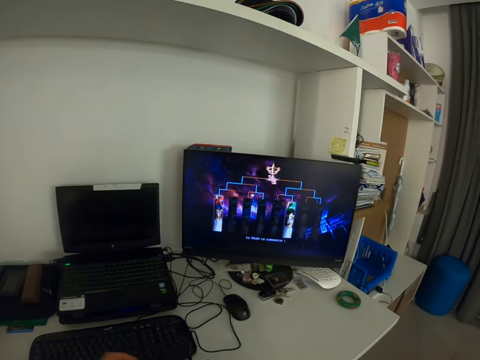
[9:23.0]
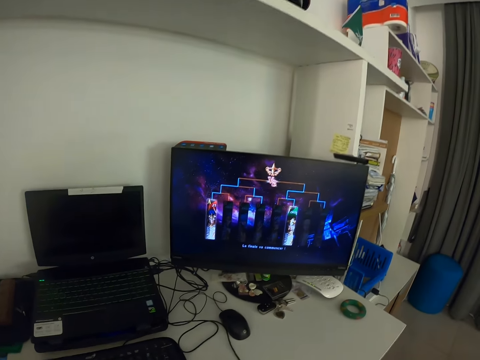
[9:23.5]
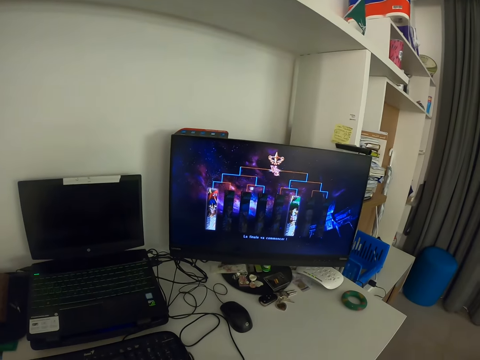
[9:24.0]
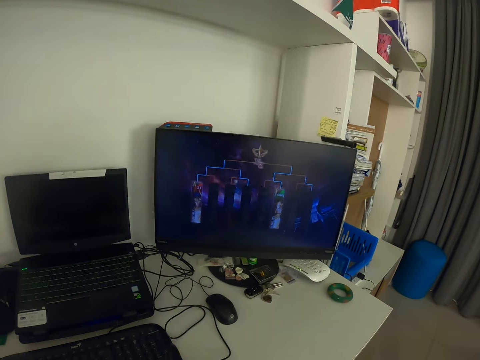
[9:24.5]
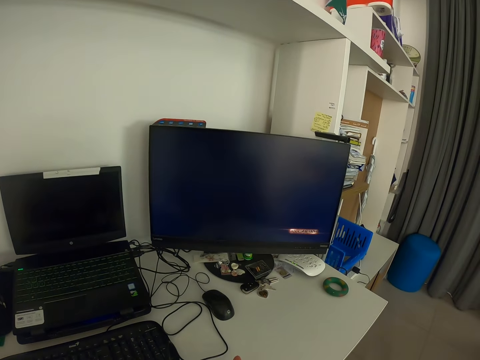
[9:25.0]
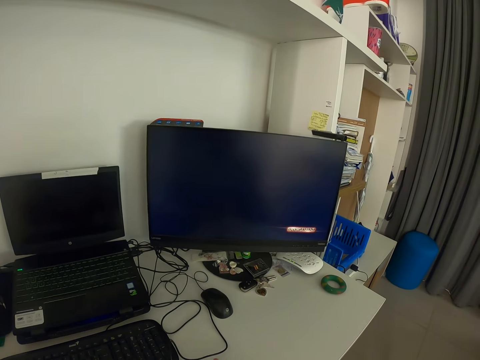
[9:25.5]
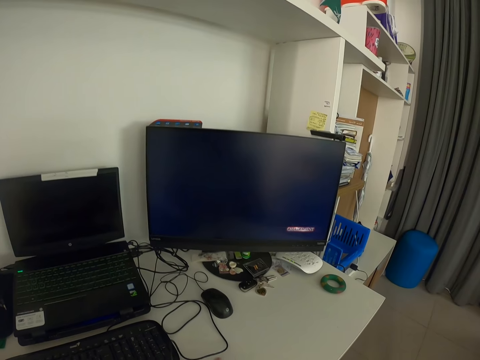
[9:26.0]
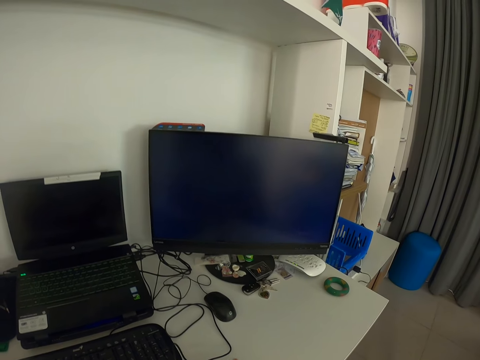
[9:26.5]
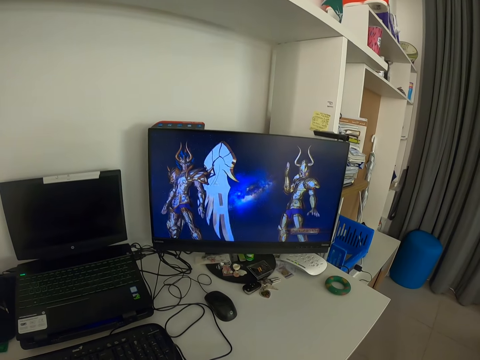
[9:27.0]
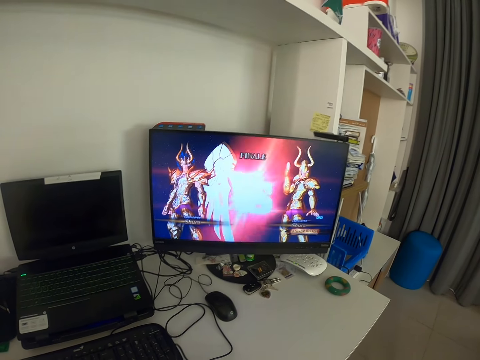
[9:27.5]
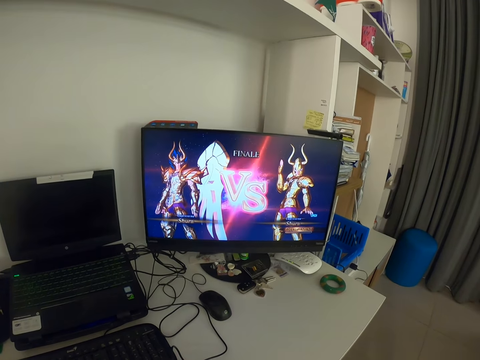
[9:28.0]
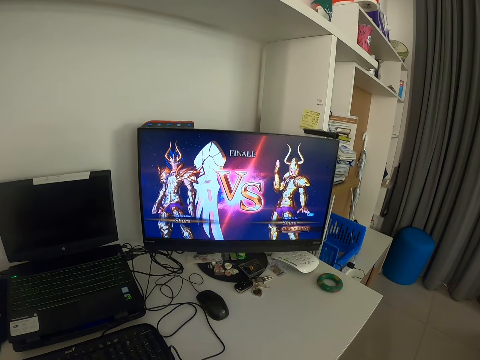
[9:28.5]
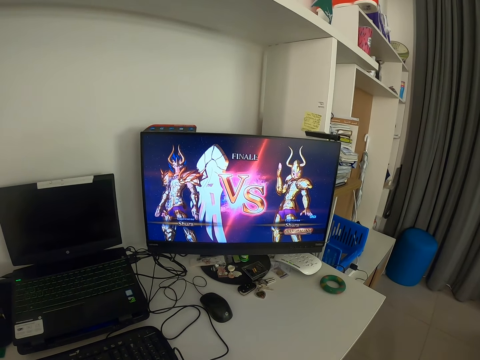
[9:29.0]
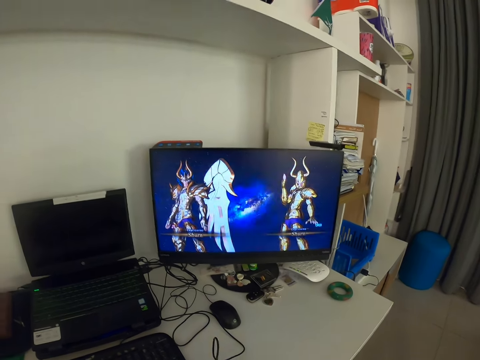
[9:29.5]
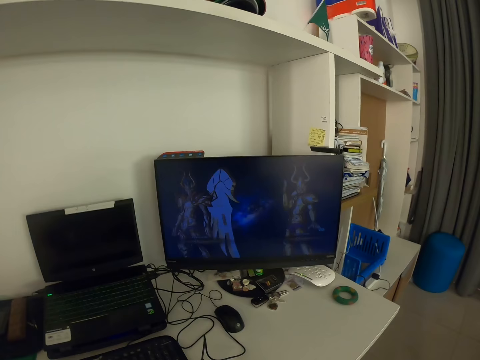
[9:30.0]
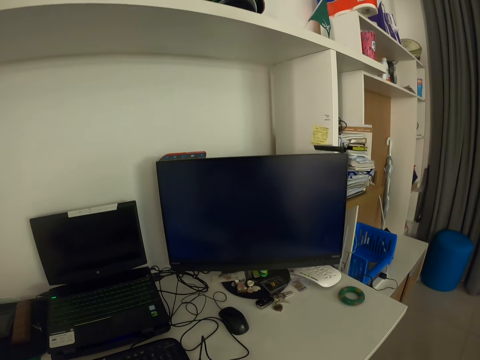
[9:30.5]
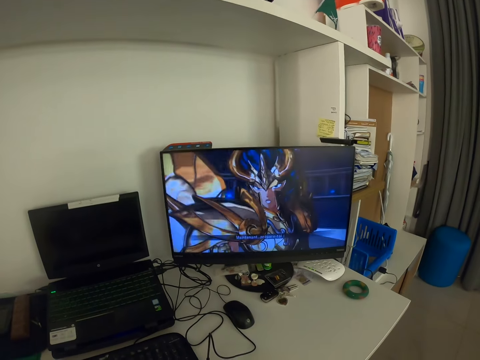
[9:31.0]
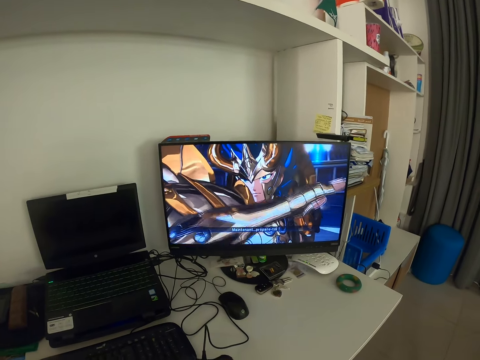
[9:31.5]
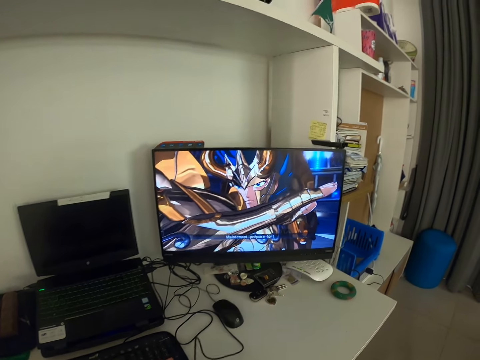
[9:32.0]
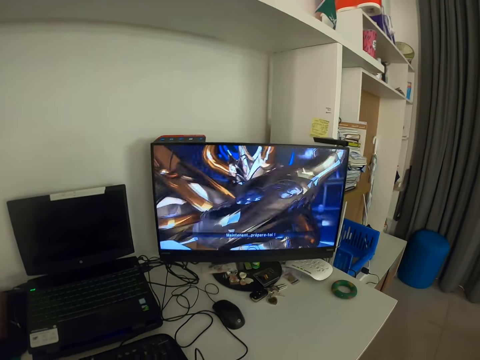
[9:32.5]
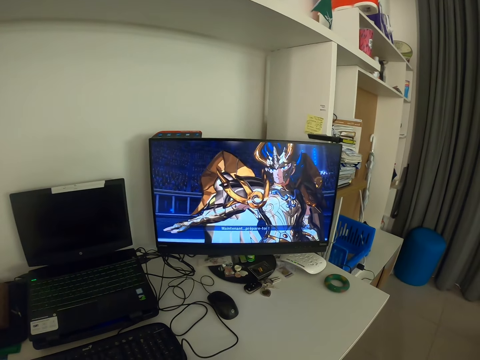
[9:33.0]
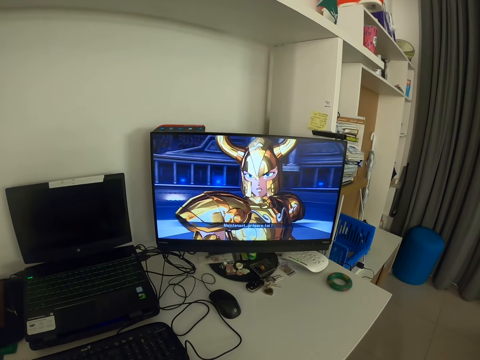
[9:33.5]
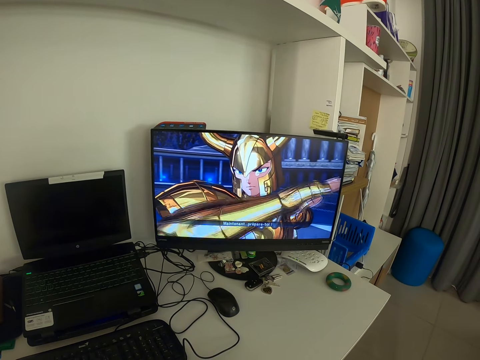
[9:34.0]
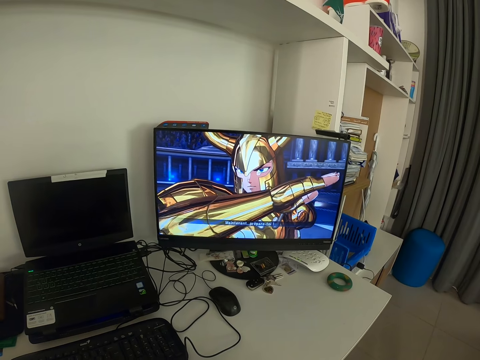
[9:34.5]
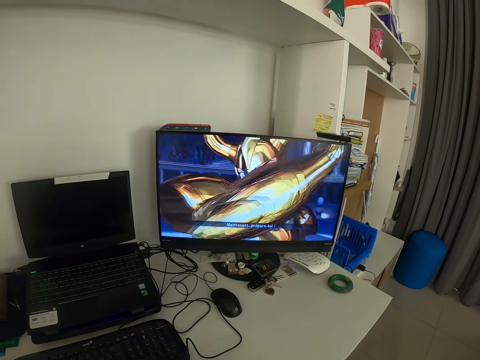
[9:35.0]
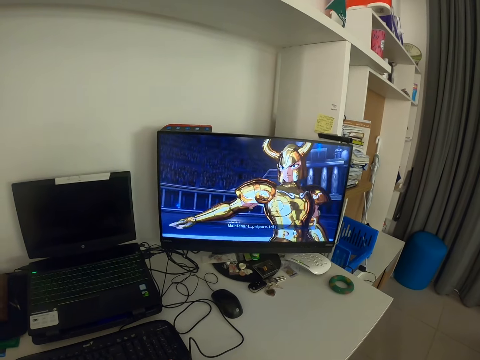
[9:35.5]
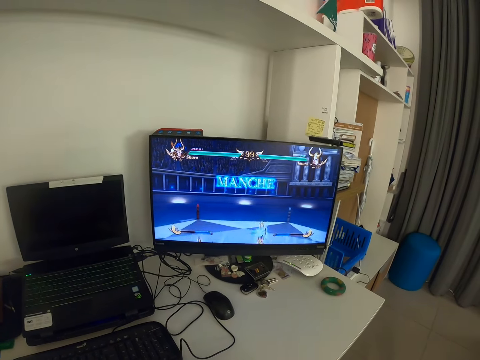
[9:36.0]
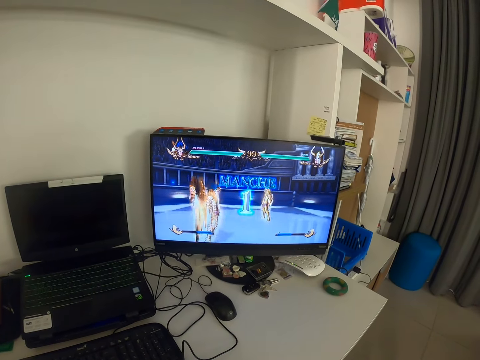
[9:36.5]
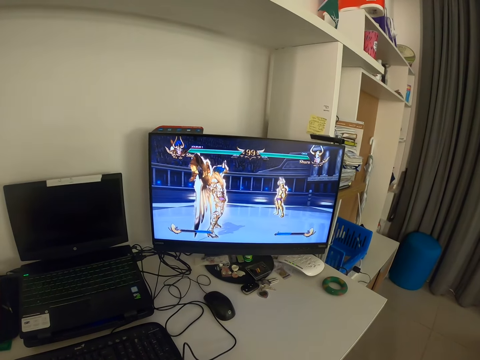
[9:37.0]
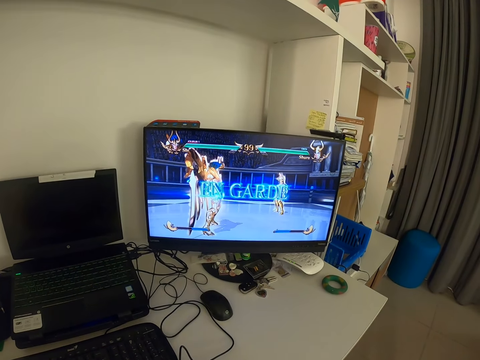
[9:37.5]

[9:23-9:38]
The camera wearer looks at the monitor. They hold the game pad with both hands. They operate the game pad with both hands.

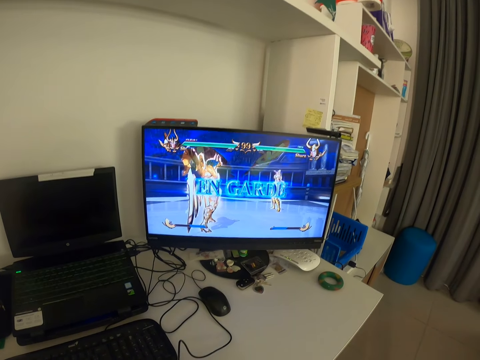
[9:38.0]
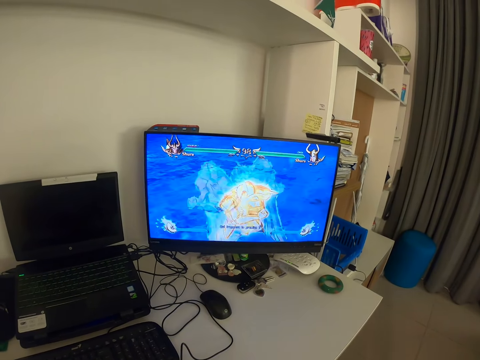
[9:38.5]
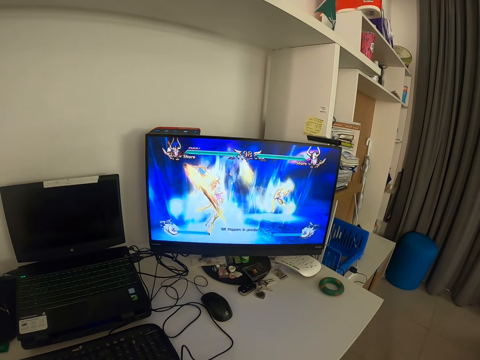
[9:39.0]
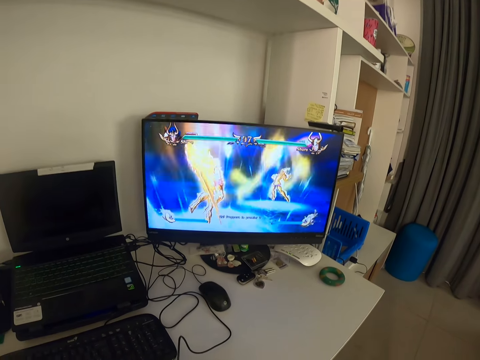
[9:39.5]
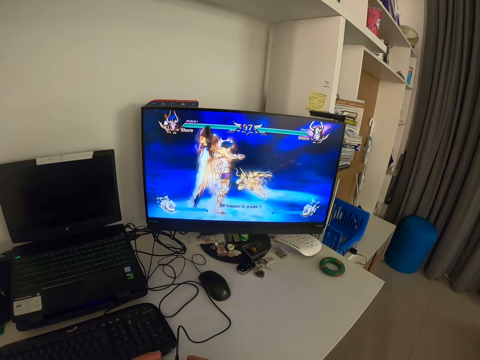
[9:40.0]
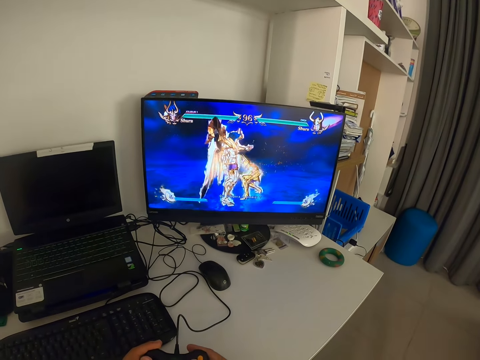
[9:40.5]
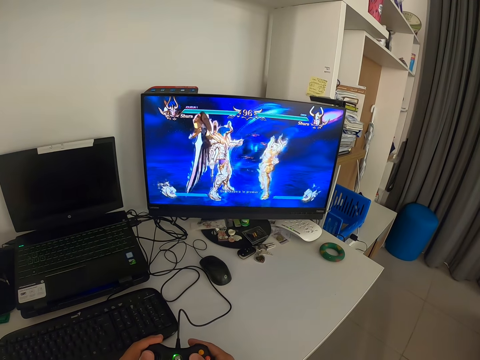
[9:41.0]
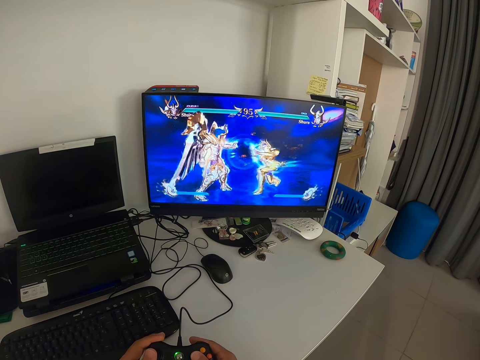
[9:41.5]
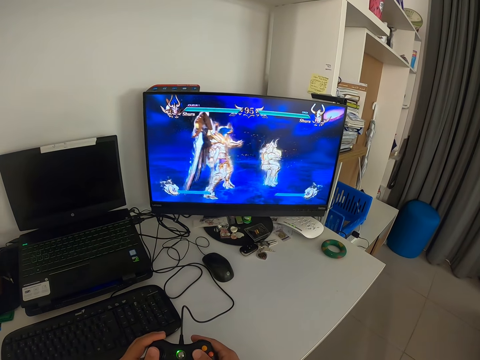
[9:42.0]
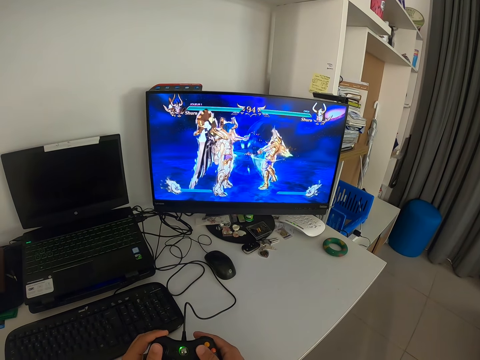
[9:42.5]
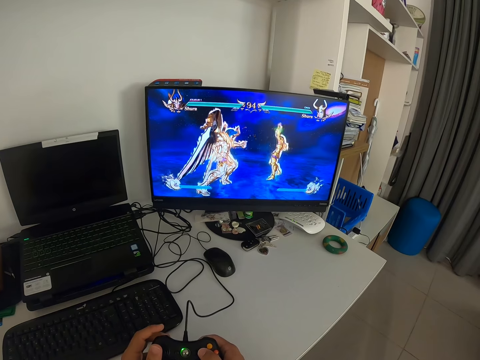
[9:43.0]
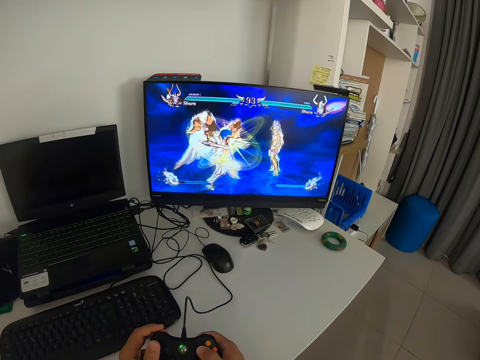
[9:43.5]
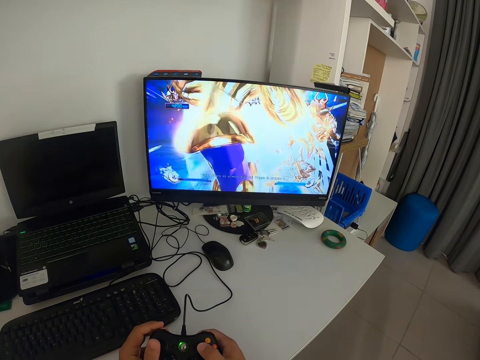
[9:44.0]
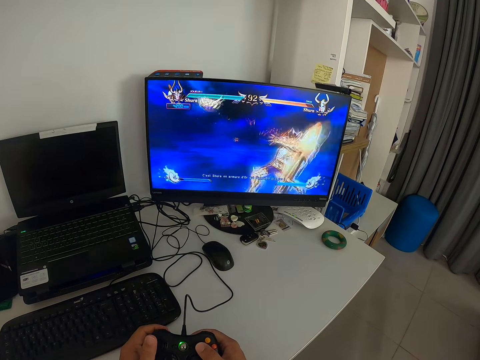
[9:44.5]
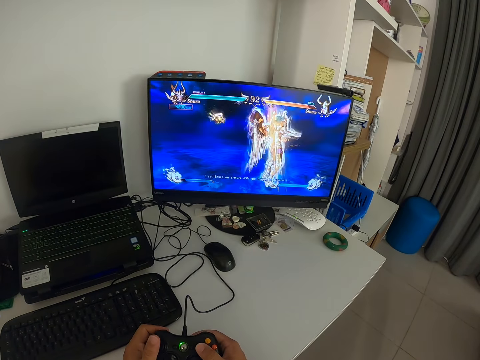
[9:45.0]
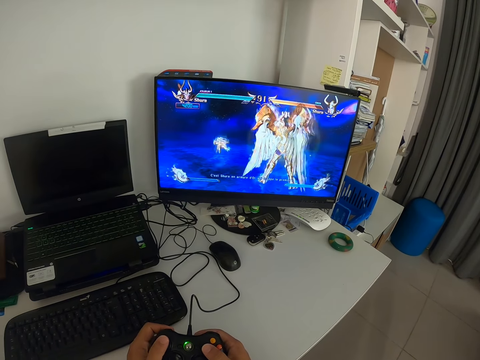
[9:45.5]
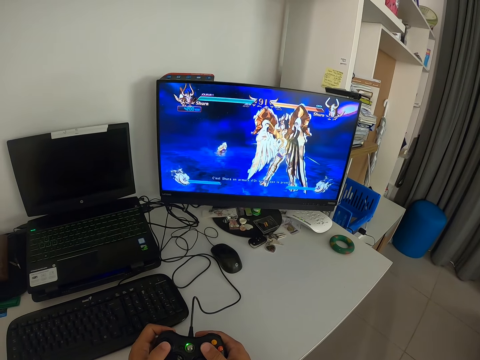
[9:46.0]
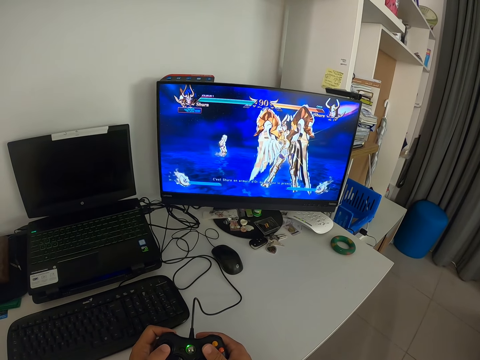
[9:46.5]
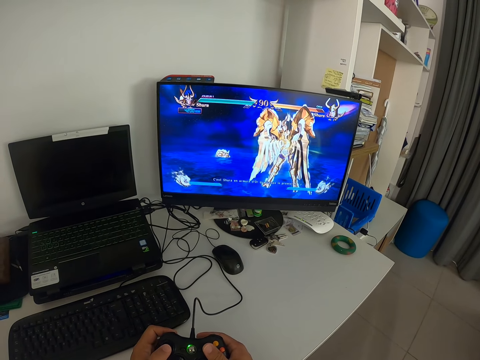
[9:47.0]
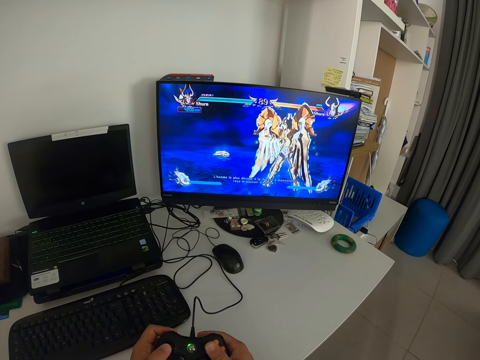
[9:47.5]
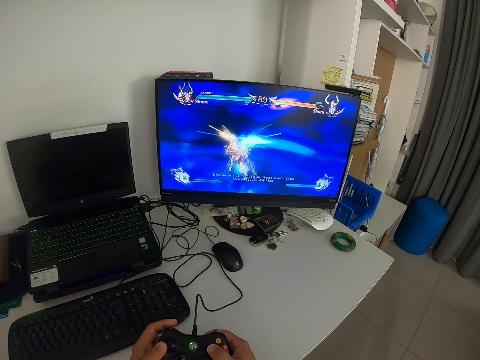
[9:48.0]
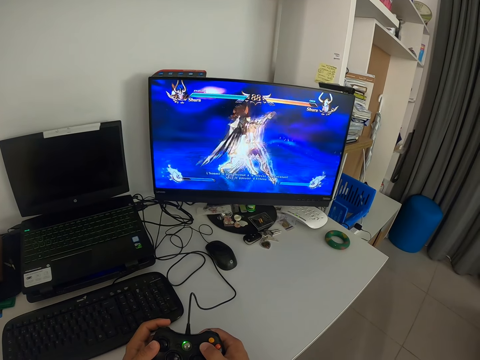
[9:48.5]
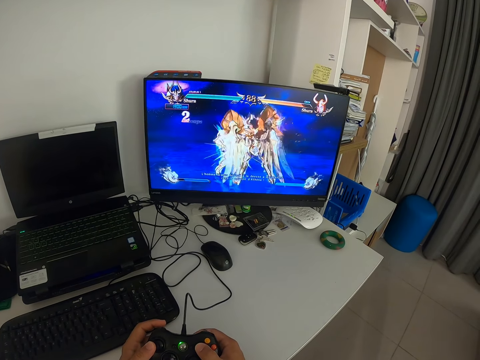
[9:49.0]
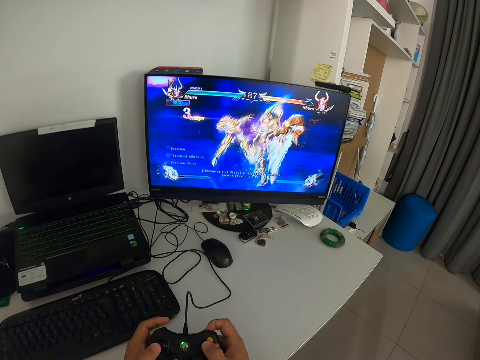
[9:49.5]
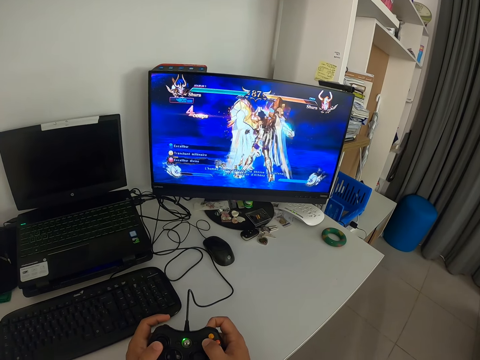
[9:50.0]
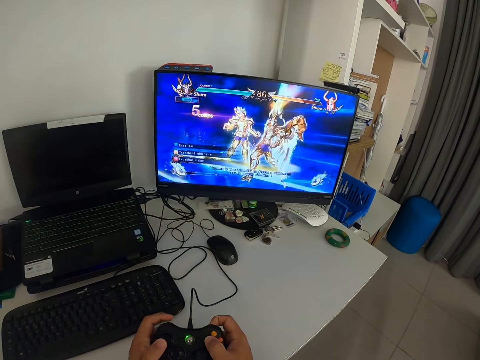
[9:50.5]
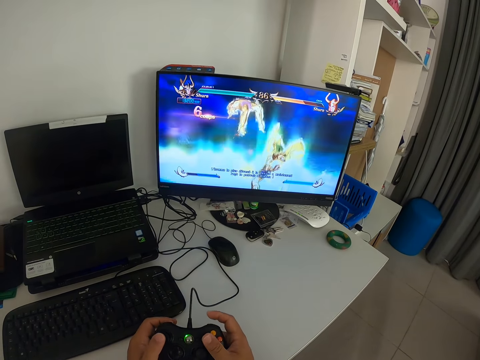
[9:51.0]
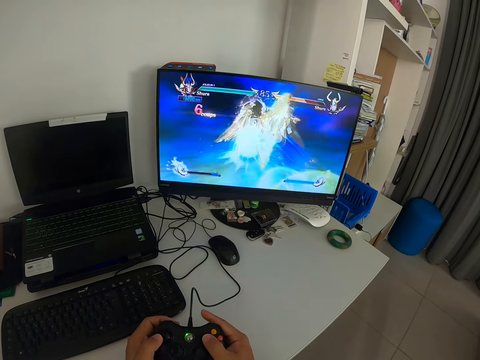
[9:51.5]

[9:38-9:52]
The camera wearer presses the game pad. They stop operating the game pad. They operate the game pad. They look at the monitor. They press the game pad.
